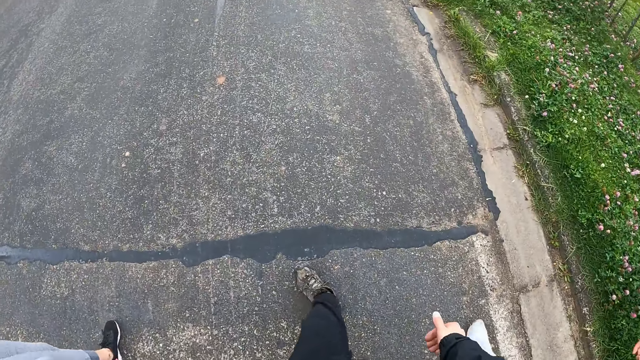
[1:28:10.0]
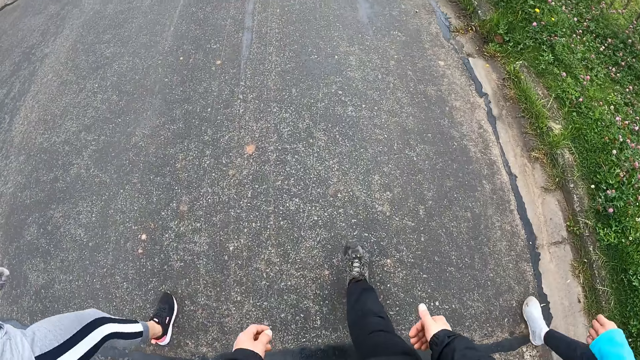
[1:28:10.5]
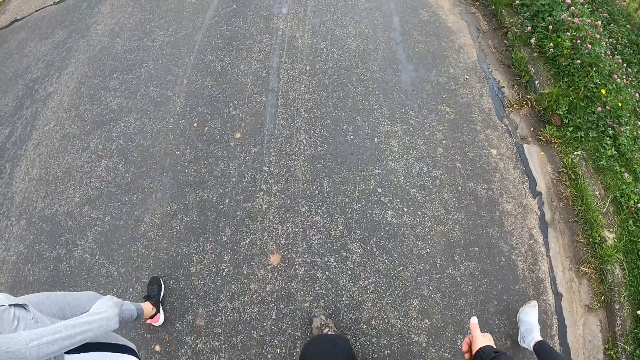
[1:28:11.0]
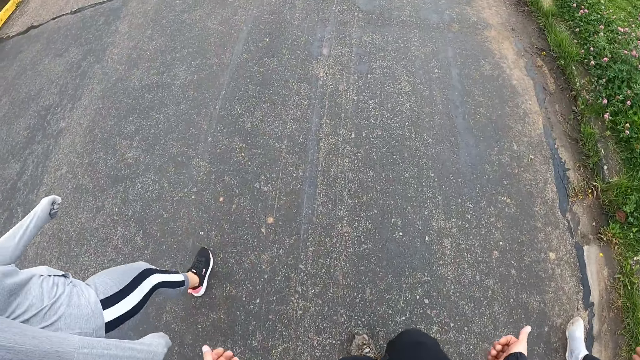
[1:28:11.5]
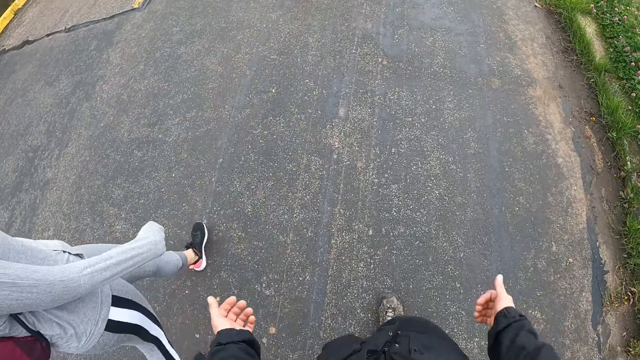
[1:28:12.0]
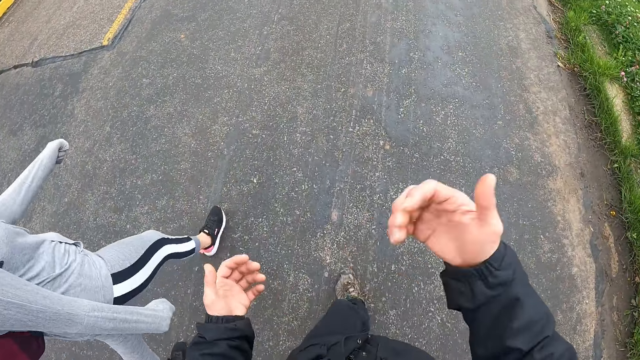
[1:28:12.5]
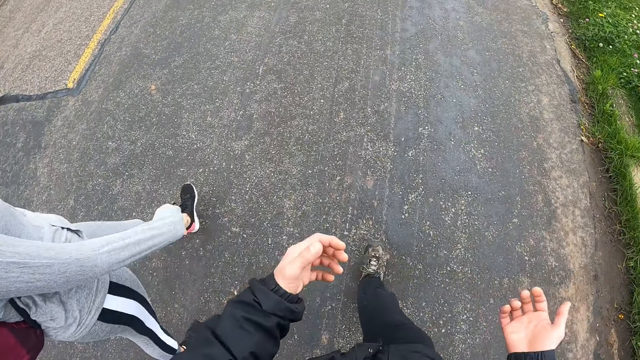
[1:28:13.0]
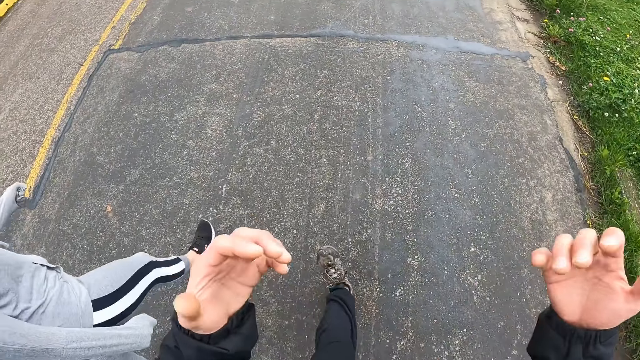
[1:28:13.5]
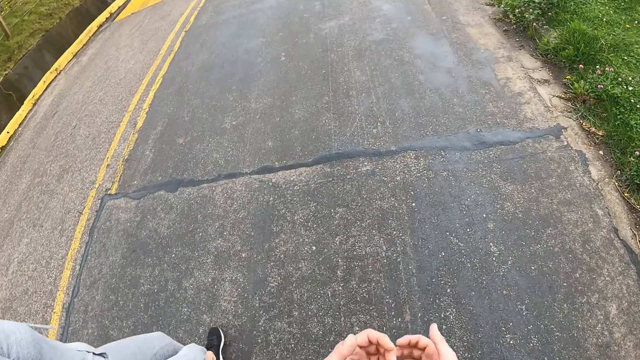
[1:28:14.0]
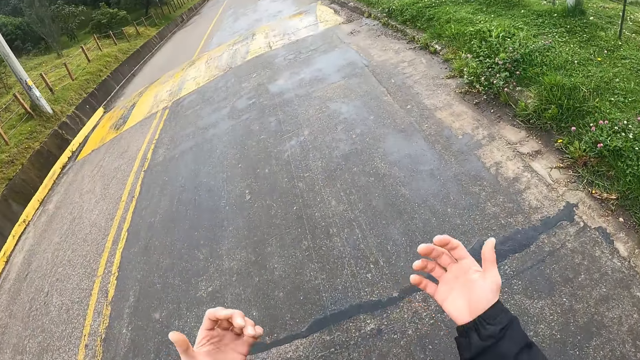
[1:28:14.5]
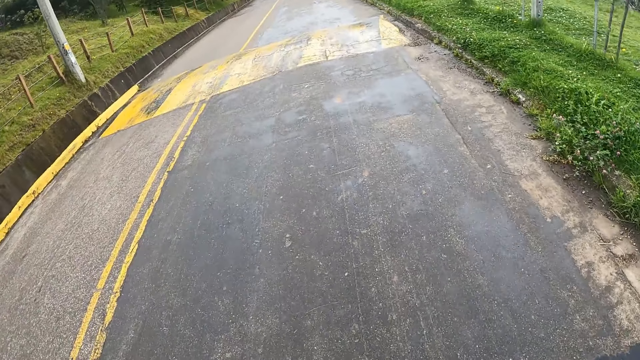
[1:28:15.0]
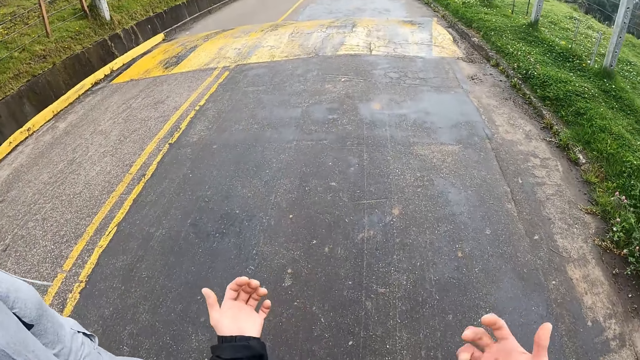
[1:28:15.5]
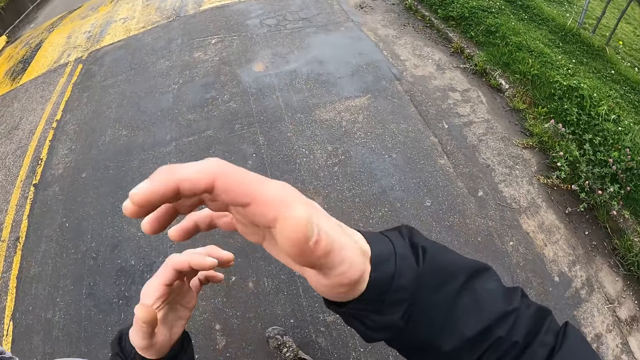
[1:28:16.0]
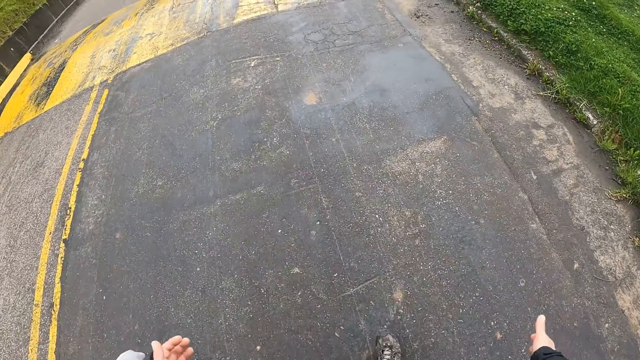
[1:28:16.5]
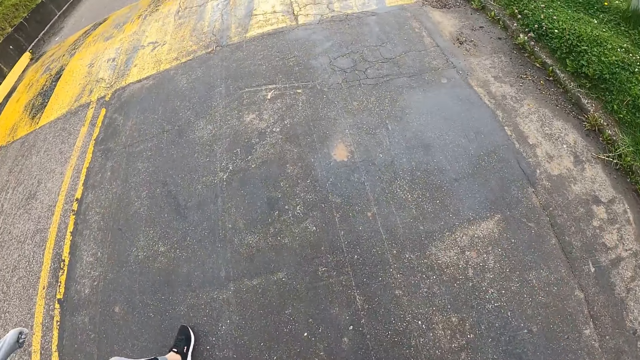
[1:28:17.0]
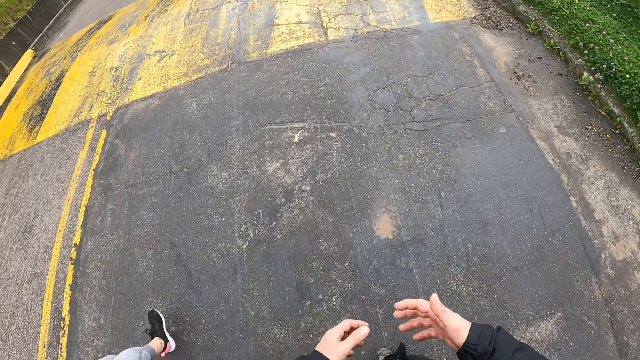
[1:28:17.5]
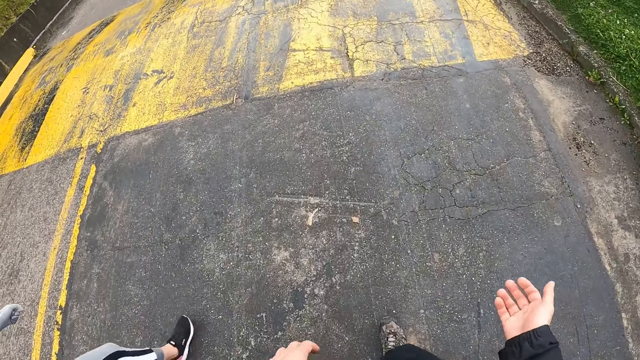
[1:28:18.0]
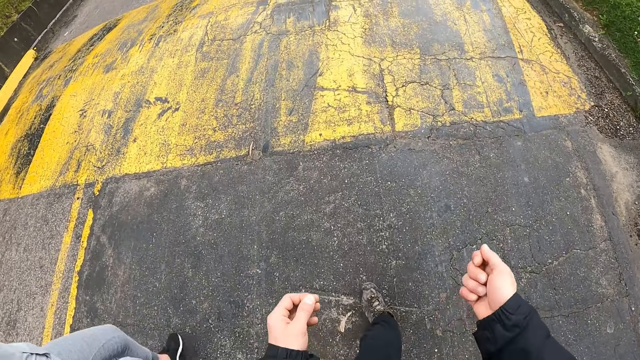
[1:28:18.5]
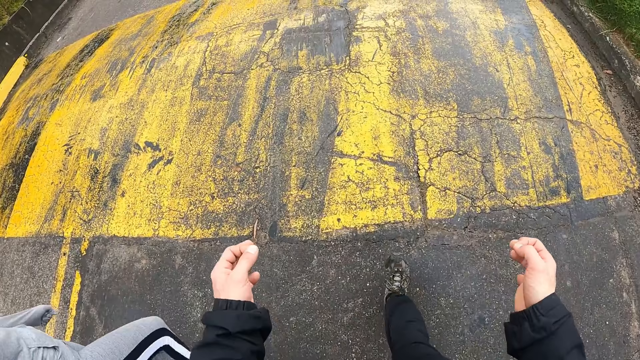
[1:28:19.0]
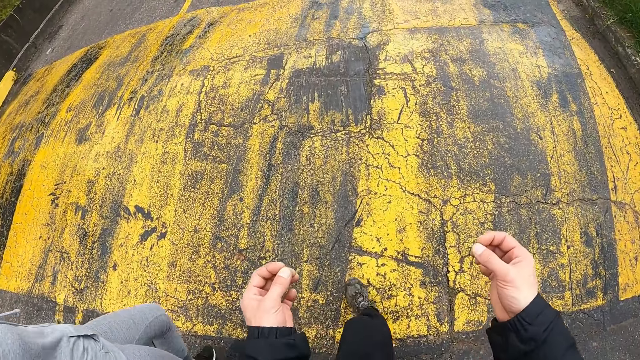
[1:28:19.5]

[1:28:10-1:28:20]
The camera wearer moves the hand.

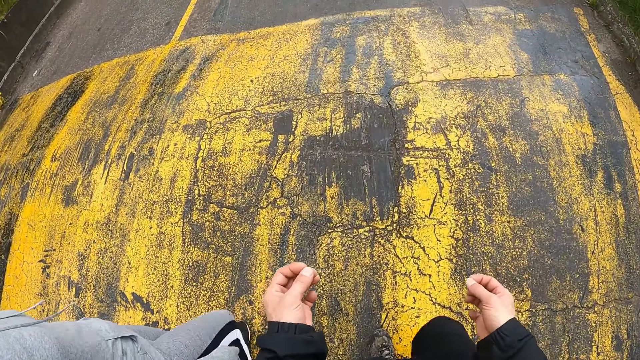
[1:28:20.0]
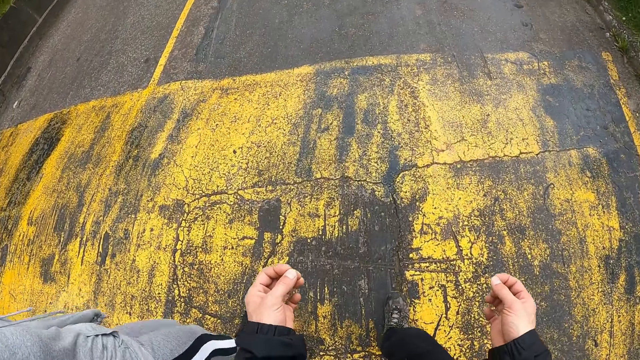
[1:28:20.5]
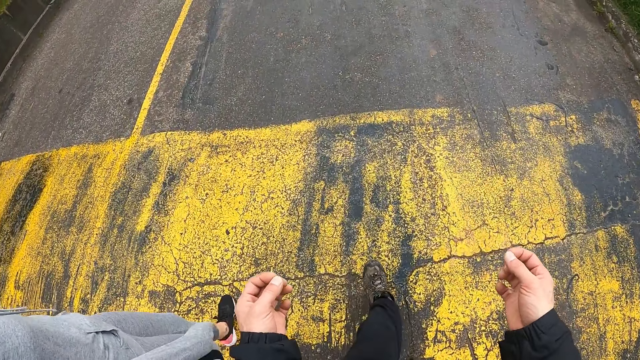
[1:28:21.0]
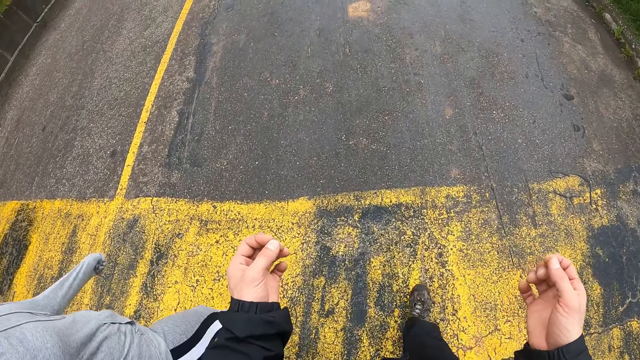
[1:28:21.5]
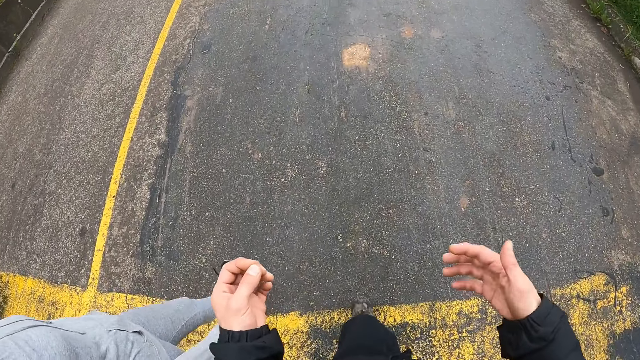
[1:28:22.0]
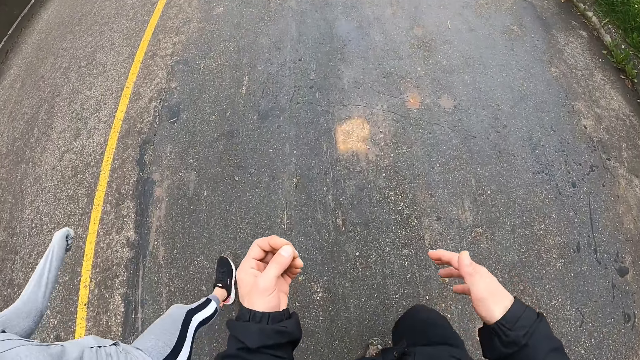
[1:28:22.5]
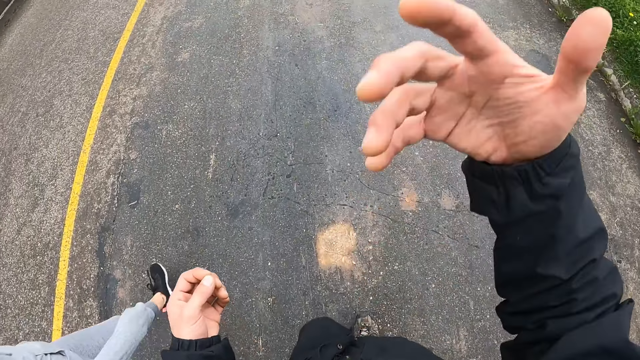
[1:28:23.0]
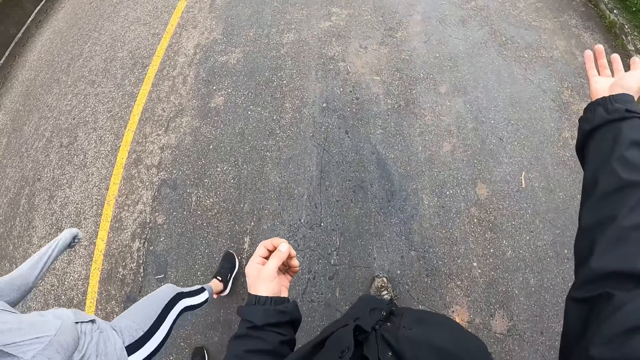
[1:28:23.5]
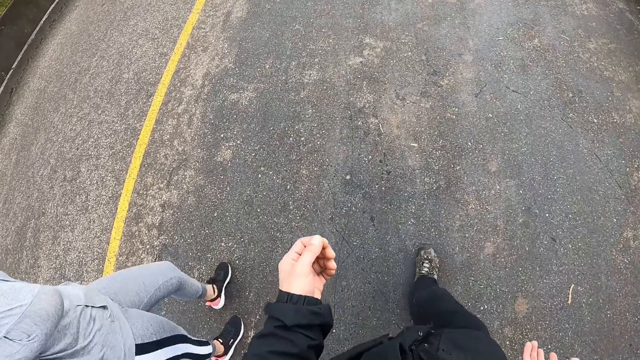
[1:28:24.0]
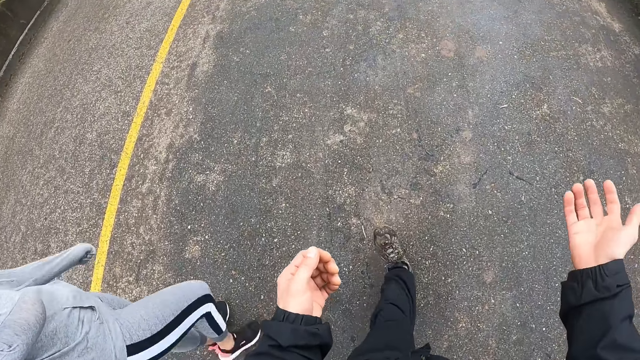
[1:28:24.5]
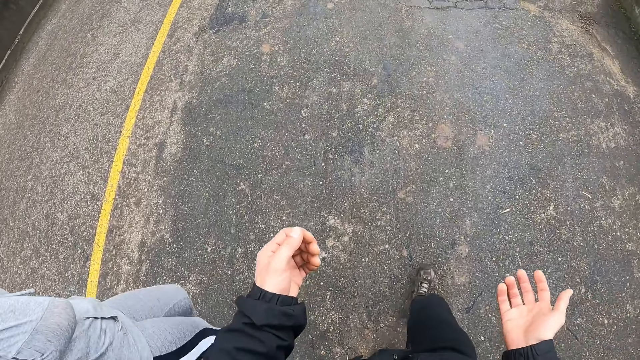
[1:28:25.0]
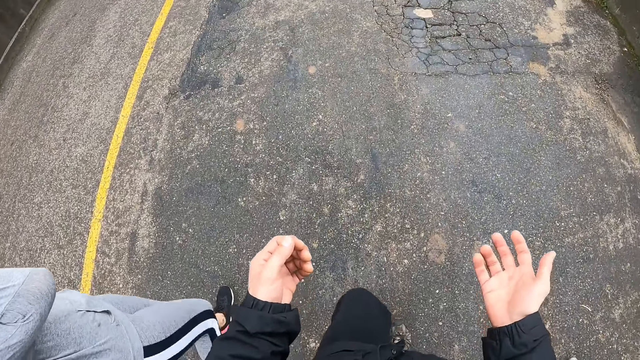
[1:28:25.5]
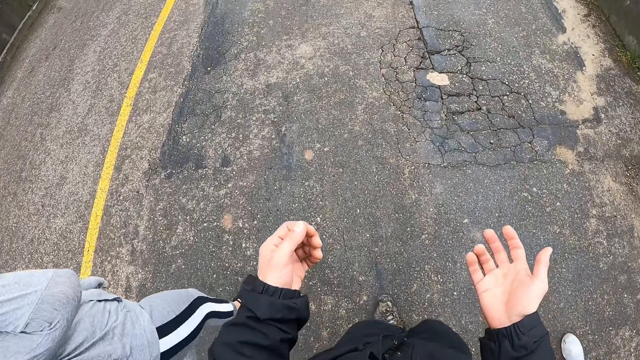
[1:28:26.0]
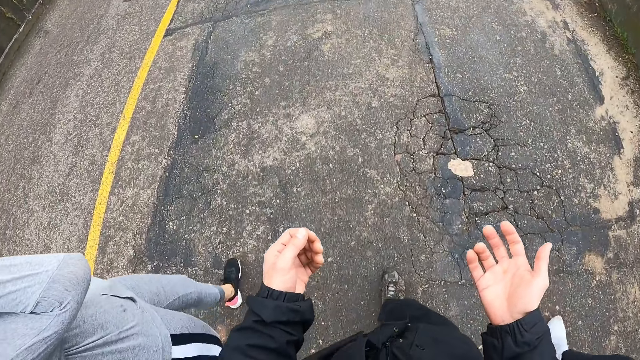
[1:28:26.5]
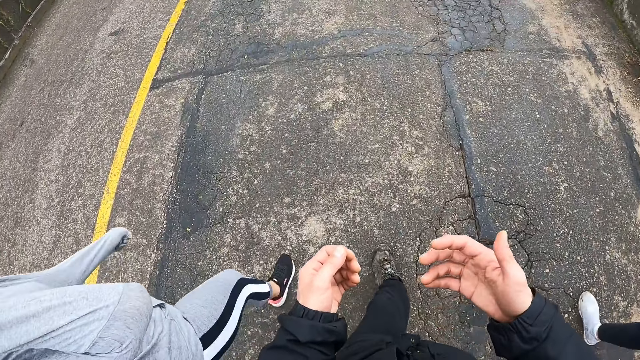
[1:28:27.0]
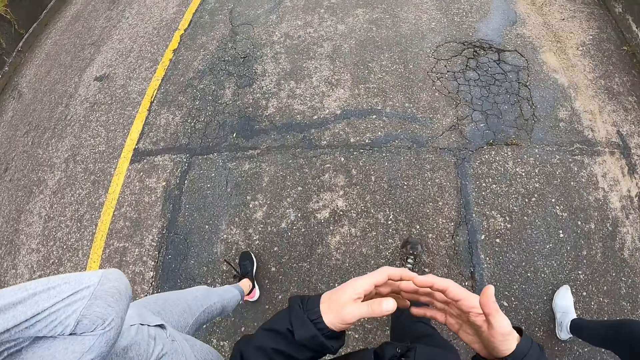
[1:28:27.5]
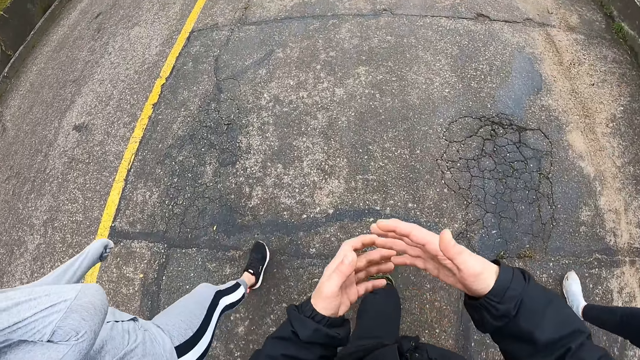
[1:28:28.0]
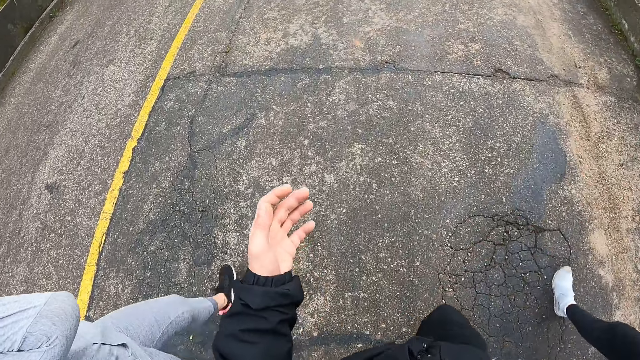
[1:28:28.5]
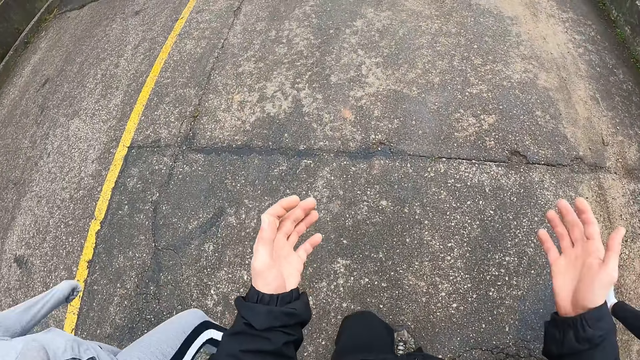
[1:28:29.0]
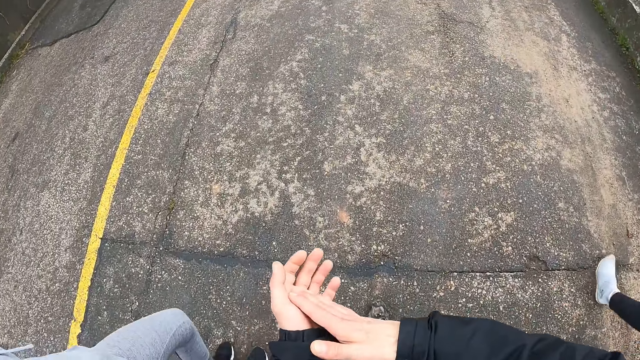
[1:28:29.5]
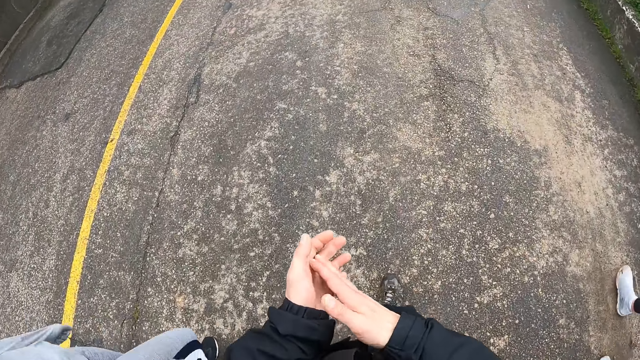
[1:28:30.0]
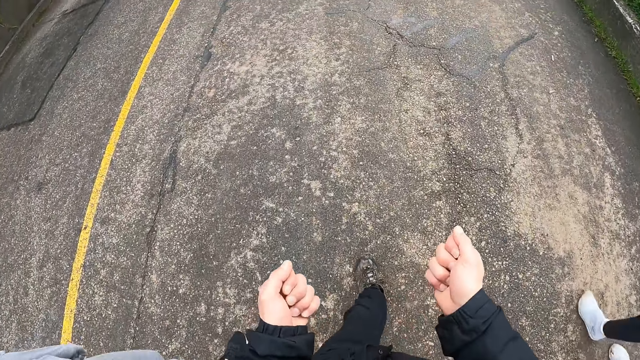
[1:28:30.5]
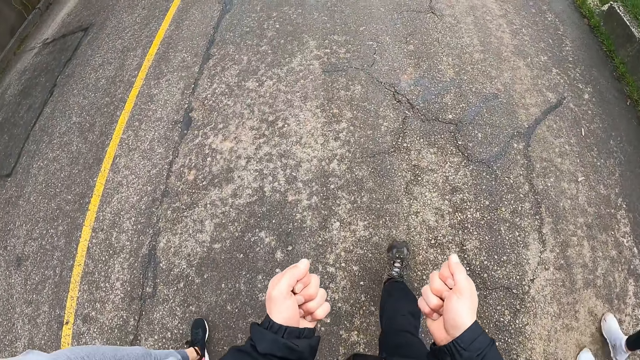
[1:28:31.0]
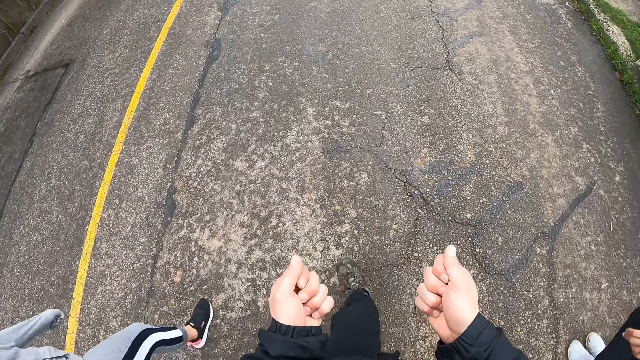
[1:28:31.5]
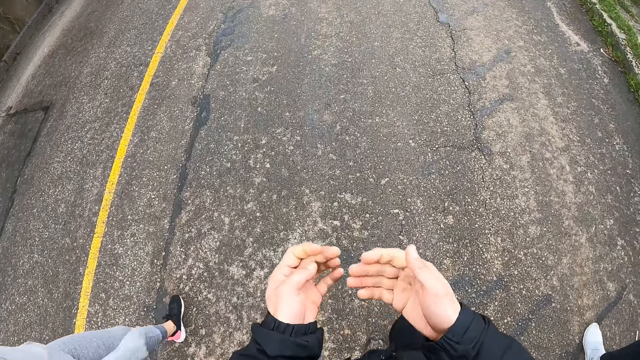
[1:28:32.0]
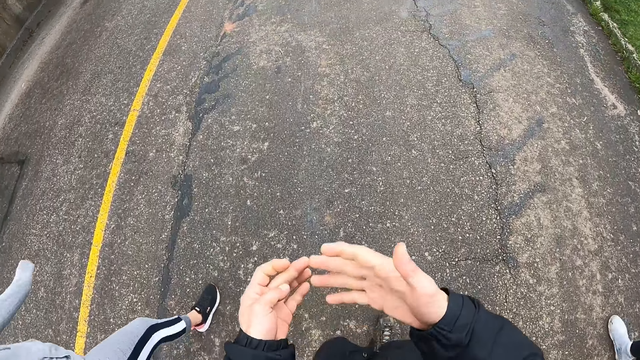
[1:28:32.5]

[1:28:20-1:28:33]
The camera wearer interacts with a woman and another woman. They put the hand together. They move the hand. They put the hand together. They fold the hand.
